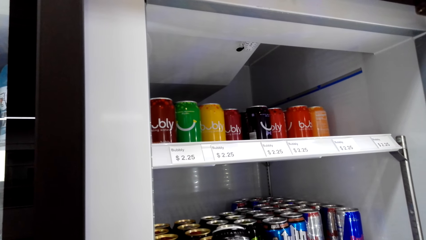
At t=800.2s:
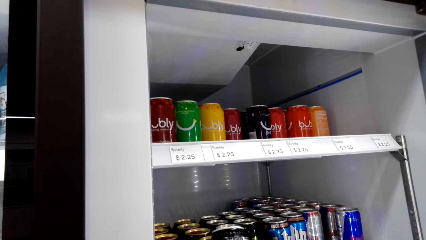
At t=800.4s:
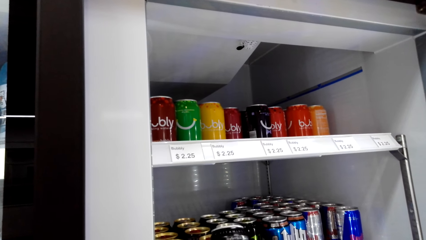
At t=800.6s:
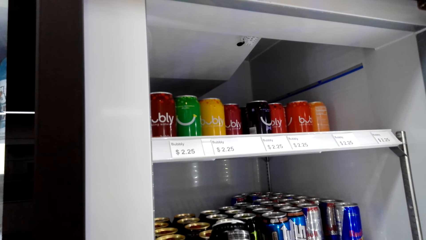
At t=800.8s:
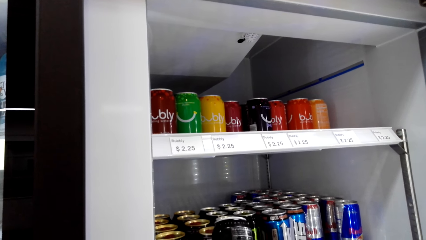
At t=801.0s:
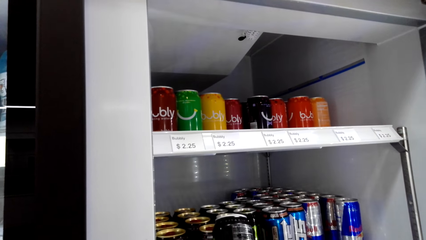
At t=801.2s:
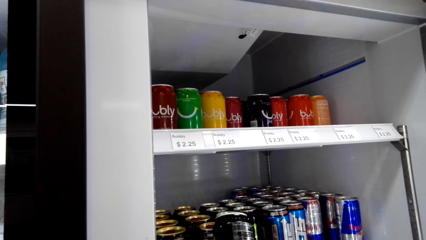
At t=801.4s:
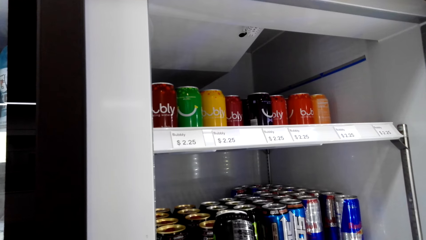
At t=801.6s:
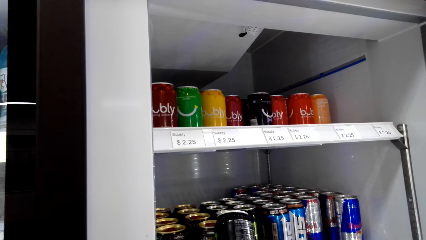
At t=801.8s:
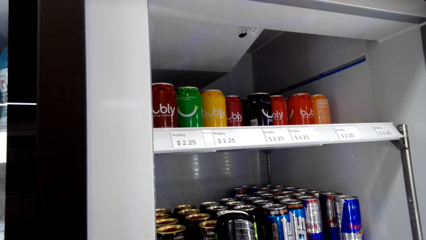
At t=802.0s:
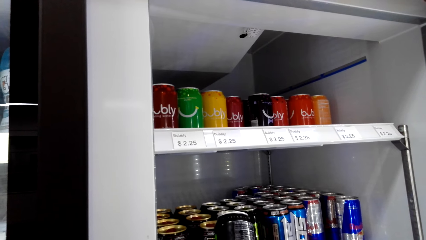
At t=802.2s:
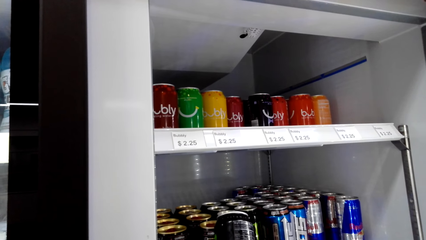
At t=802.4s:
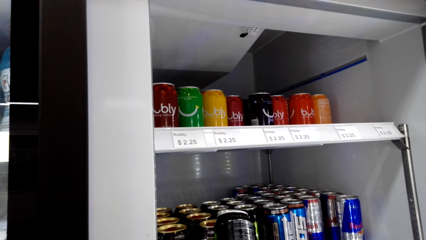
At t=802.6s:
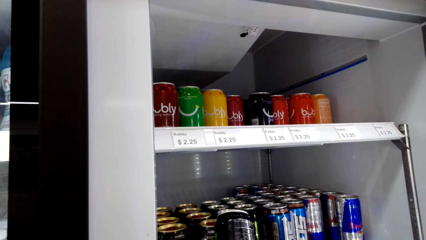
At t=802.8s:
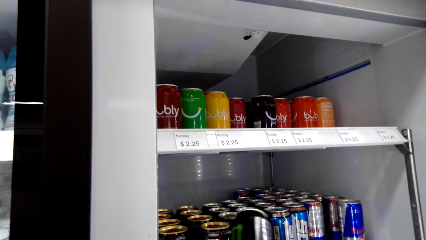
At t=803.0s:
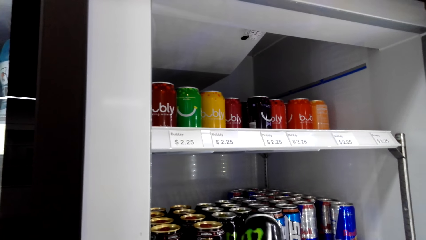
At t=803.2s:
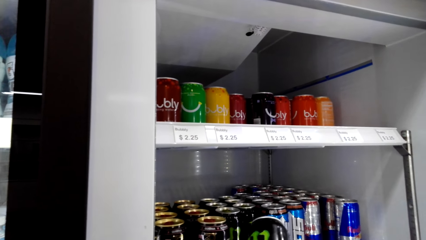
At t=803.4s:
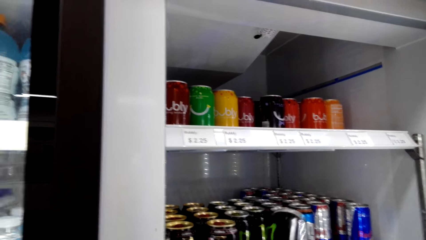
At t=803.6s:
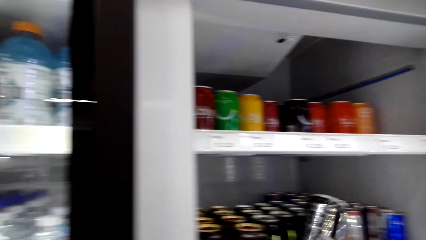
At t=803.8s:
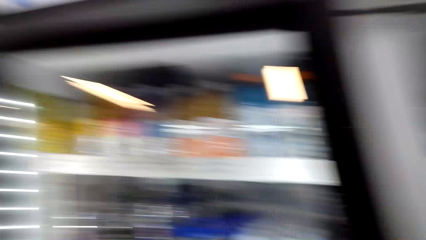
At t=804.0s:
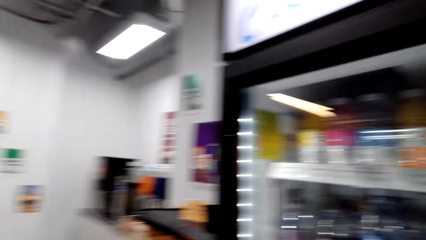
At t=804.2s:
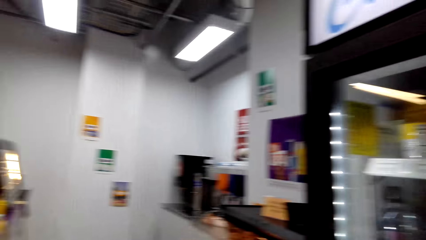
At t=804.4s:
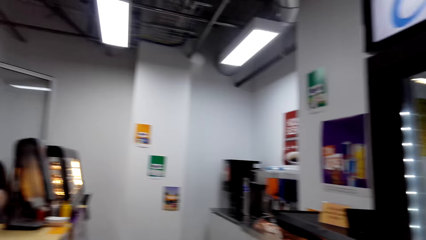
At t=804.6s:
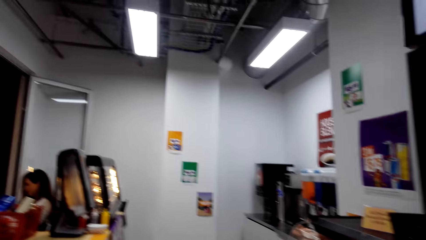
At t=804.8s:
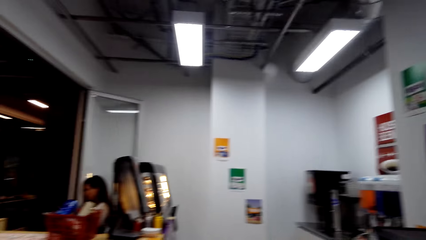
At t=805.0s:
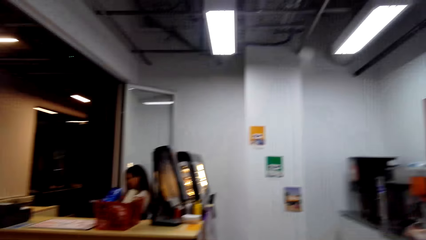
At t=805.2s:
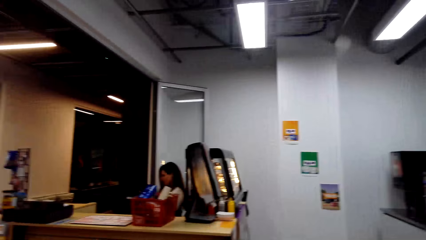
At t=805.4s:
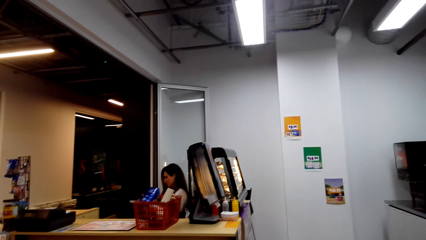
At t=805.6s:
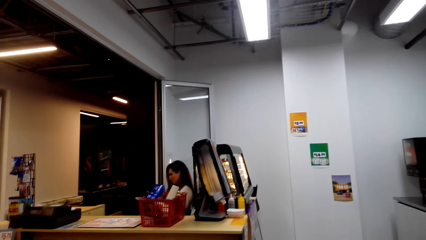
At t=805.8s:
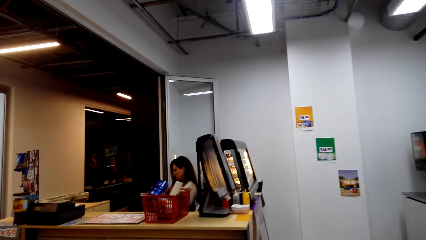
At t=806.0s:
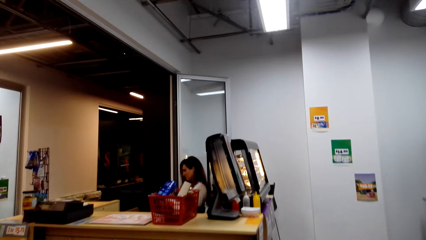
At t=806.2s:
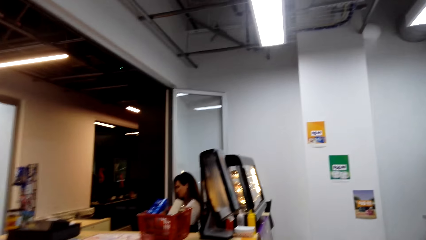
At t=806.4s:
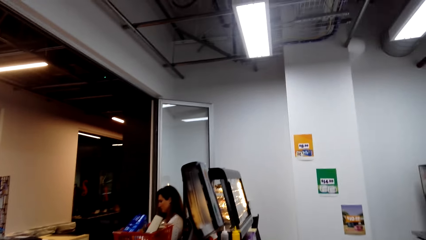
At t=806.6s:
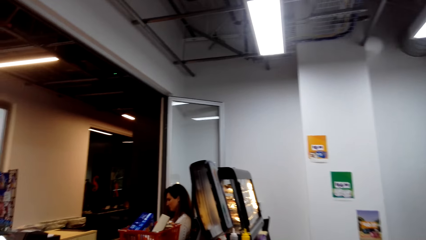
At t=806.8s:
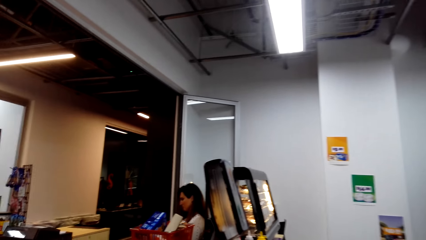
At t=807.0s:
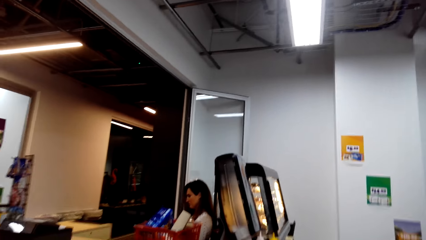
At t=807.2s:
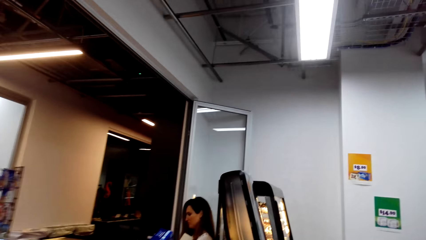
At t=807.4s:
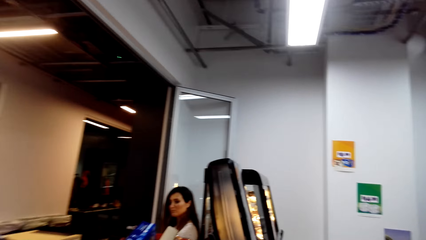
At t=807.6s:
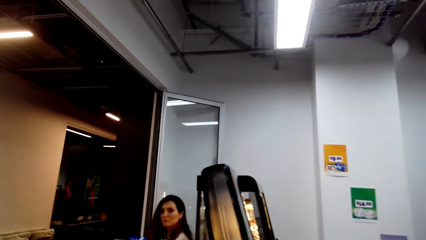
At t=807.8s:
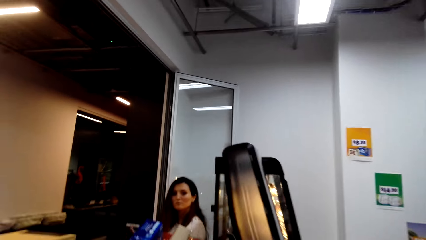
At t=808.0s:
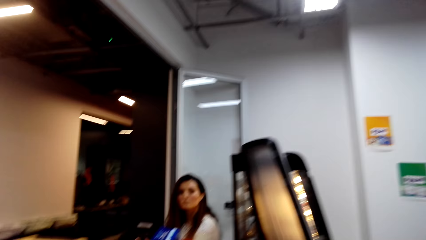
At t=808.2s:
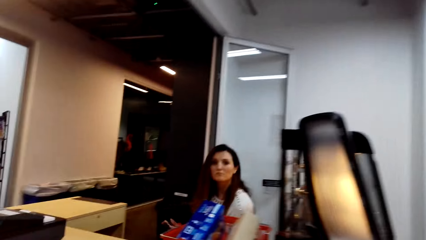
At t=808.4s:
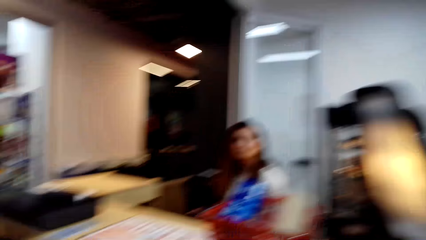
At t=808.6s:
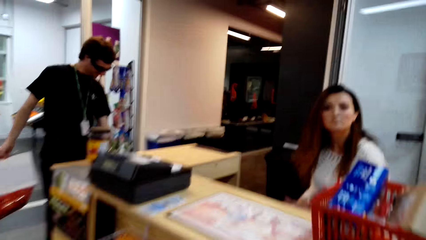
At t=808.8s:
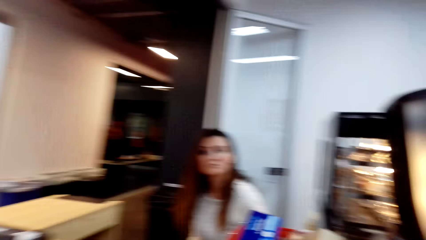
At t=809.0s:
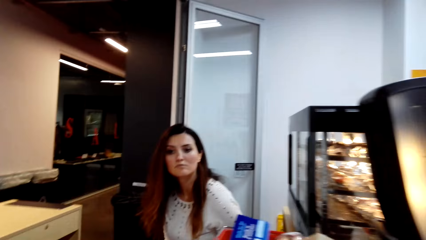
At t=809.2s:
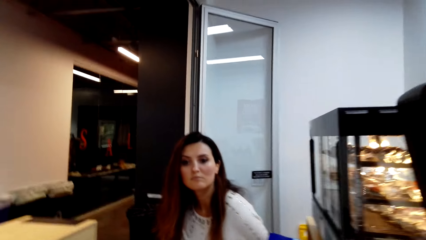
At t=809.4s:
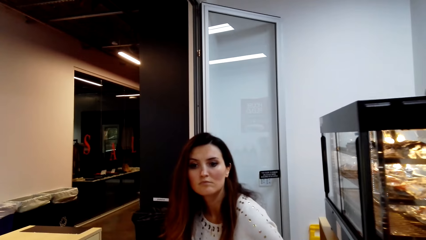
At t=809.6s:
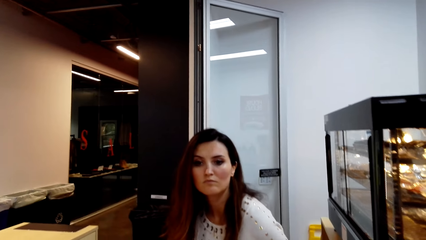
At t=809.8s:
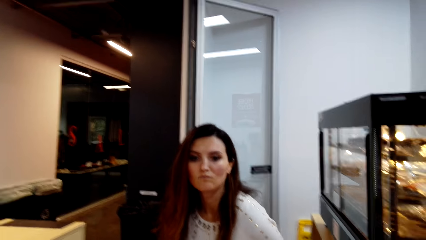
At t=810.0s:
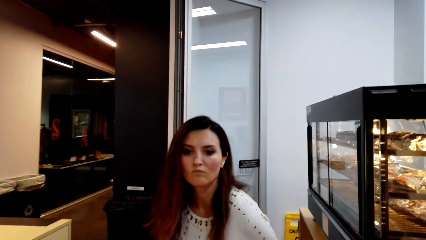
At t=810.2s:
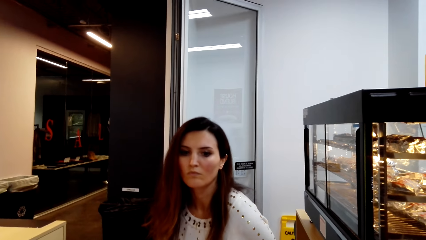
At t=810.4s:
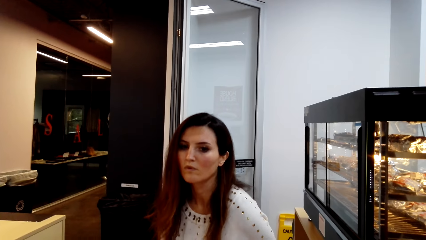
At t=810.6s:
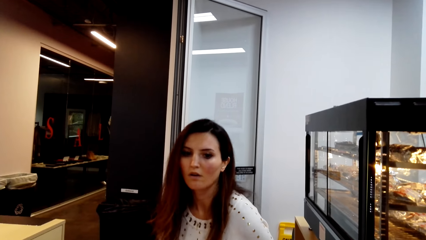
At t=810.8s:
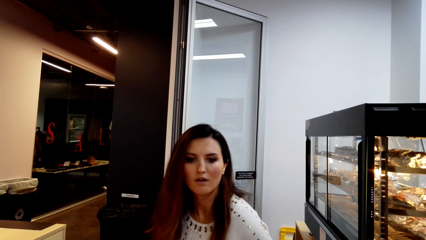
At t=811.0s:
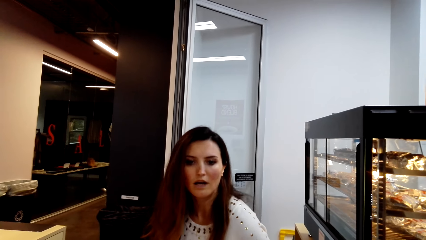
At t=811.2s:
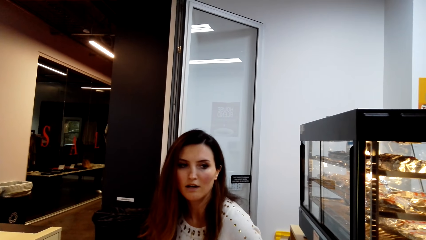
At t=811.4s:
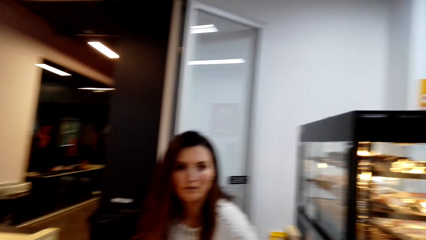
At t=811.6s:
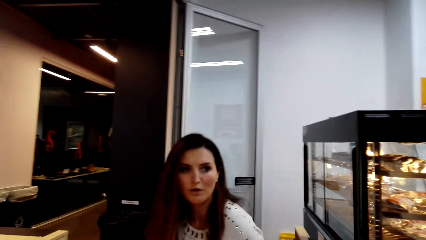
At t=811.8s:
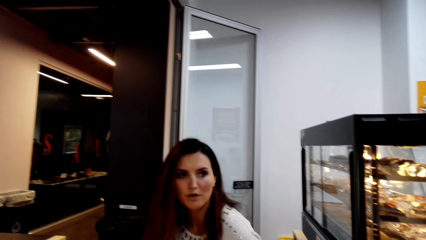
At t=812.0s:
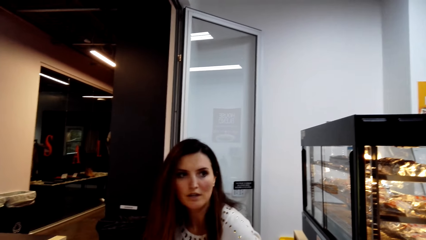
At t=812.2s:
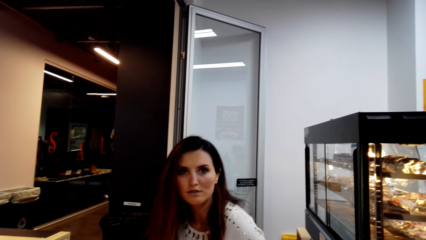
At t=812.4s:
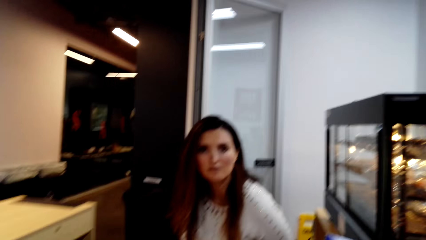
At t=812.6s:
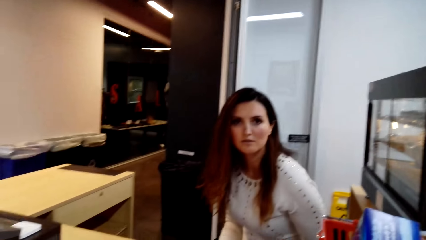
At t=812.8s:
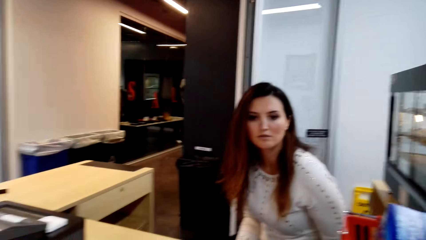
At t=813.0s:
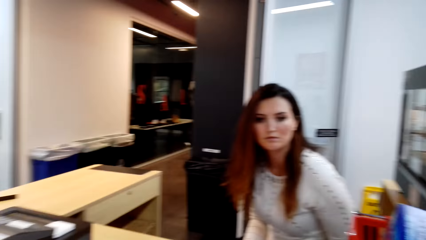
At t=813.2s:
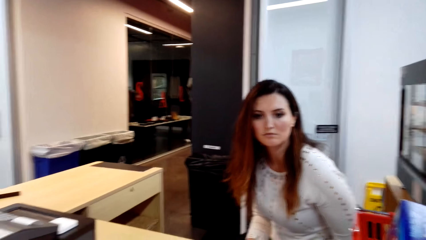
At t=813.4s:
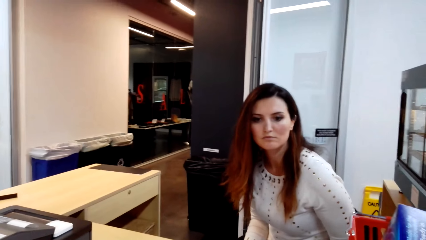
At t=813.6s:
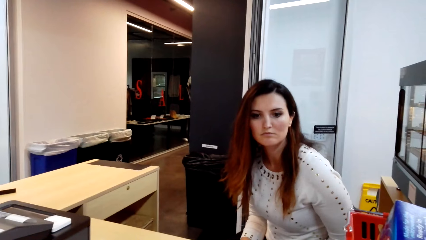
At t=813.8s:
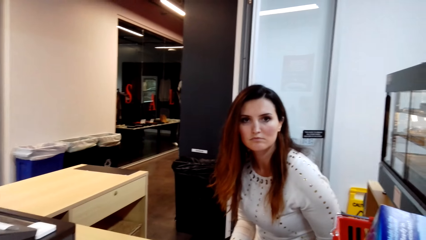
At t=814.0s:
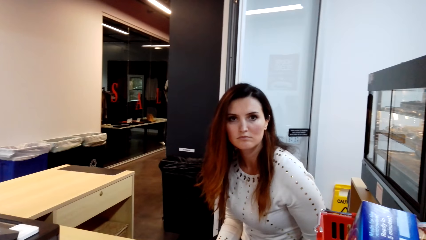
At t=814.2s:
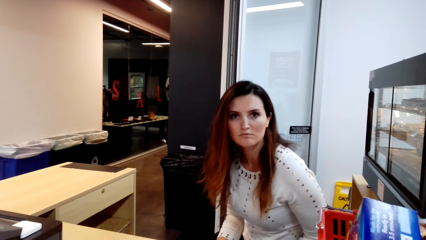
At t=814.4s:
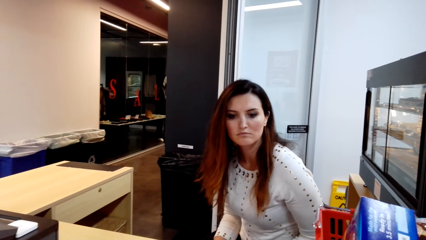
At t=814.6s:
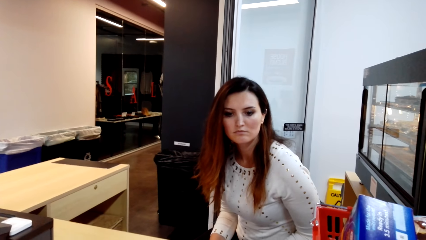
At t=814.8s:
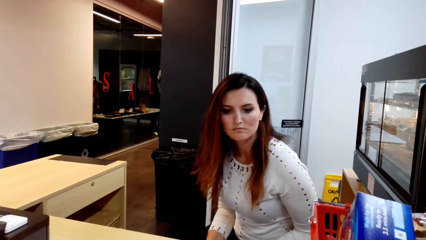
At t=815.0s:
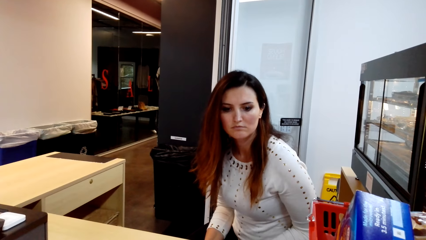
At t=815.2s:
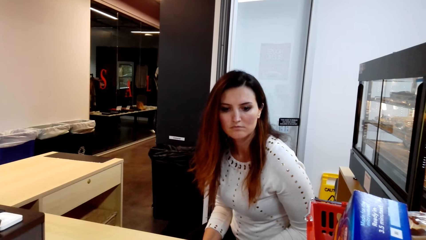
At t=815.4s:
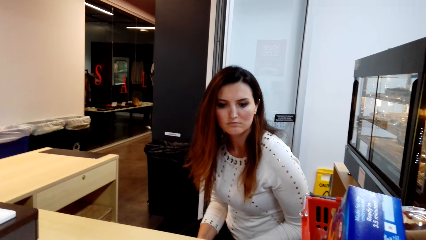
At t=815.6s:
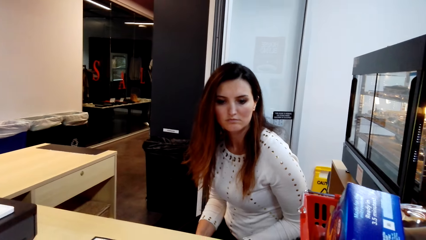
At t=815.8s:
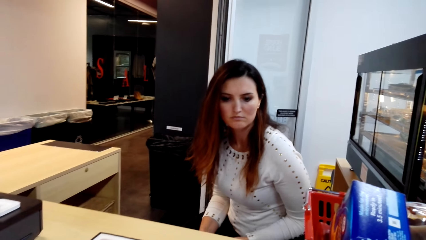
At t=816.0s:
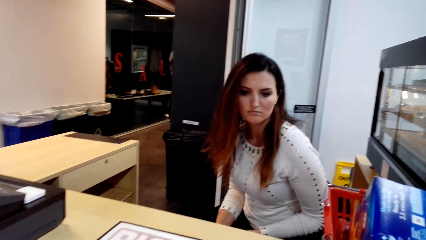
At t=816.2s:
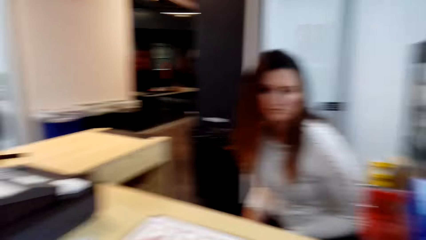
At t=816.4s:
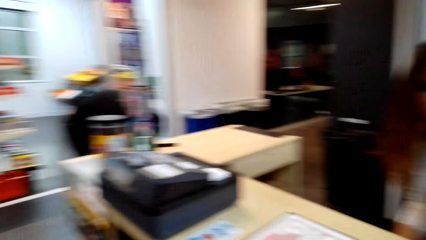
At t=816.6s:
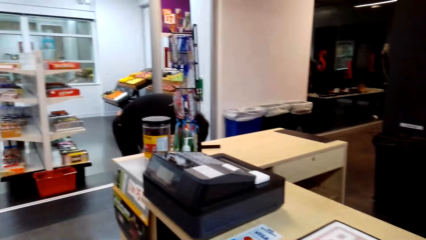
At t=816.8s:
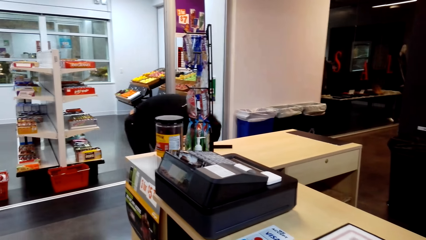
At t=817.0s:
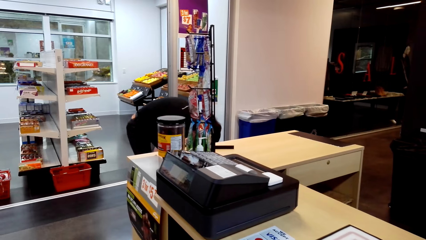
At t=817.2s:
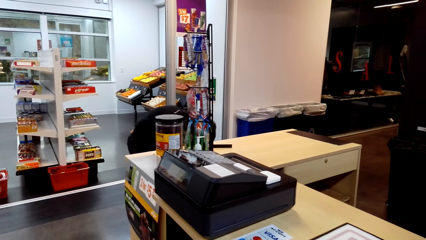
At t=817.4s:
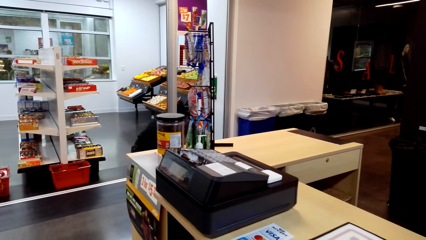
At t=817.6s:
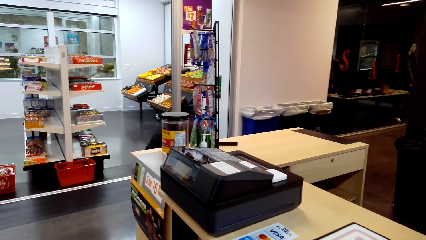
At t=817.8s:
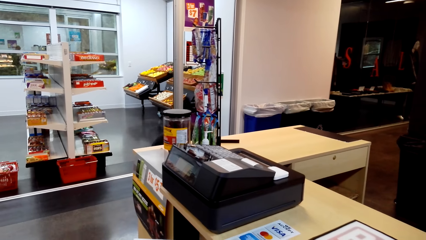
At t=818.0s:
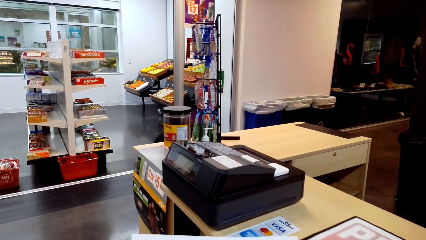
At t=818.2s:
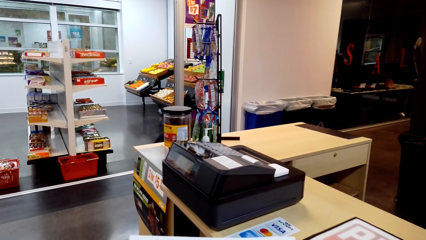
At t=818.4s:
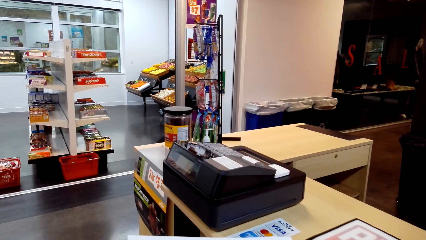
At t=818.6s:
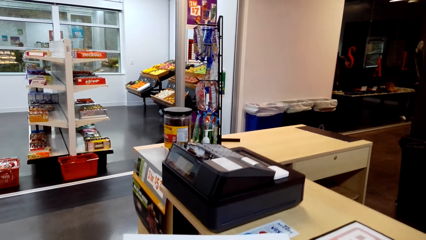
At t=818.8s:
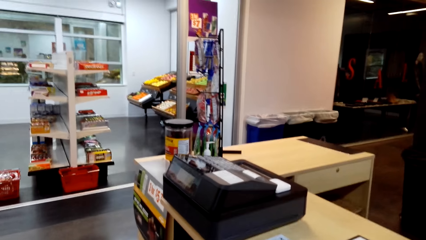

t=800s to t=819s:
The camera wearer looks at a drink on her hand. She looks around a supermarket. She walks around the supermarket. She talks to a lady. She interacts with the lady. The lady interacts with the camera wearer. The camera wearer looks around the supermarket.
